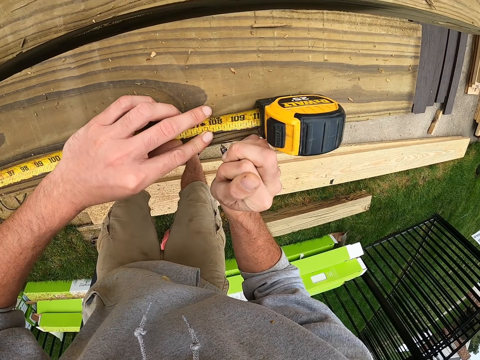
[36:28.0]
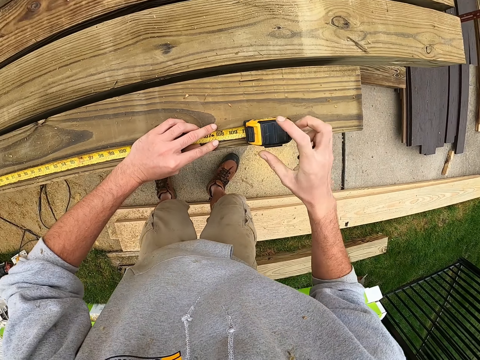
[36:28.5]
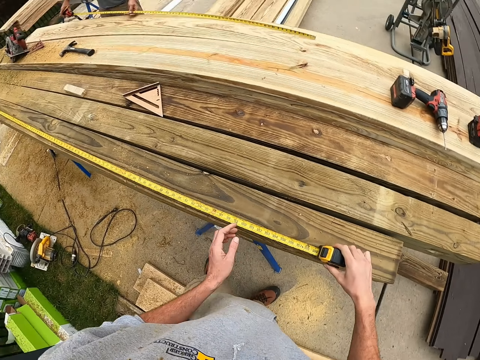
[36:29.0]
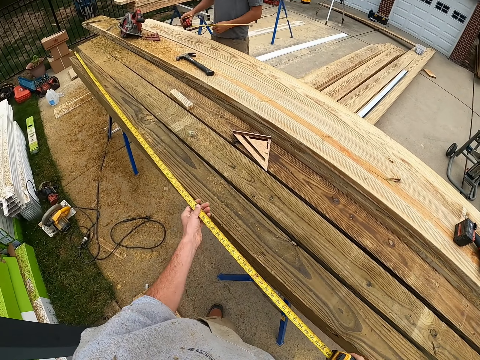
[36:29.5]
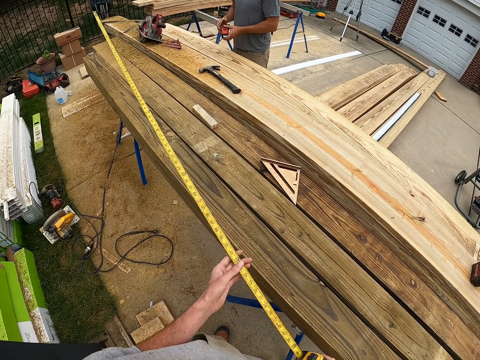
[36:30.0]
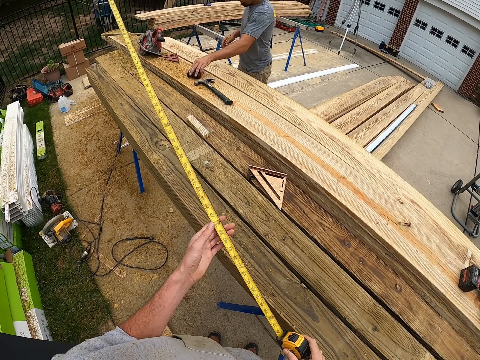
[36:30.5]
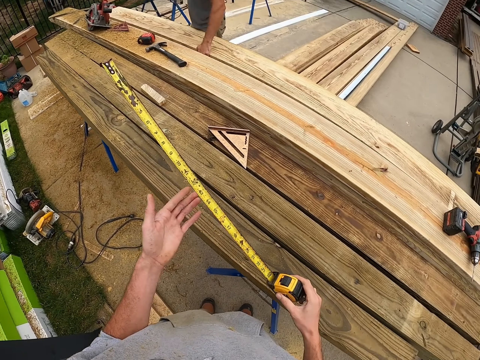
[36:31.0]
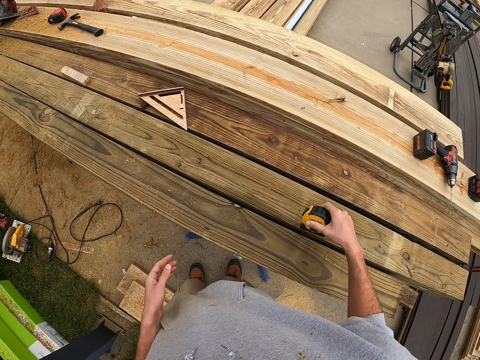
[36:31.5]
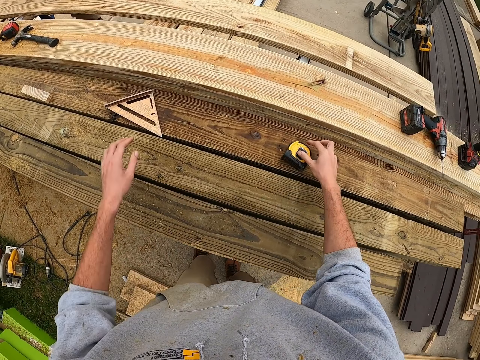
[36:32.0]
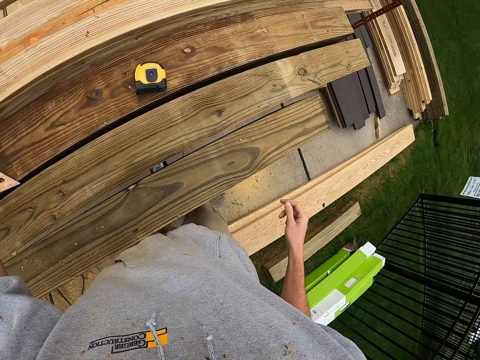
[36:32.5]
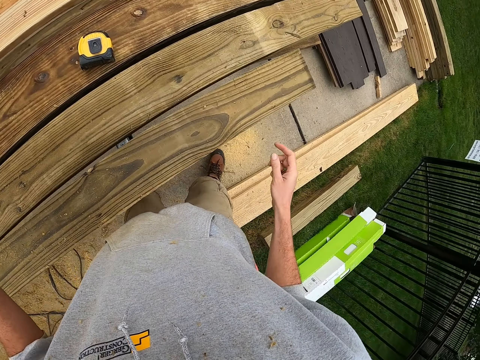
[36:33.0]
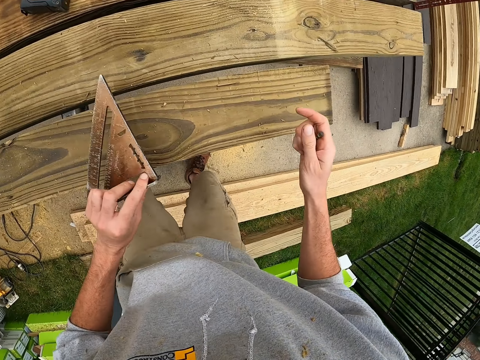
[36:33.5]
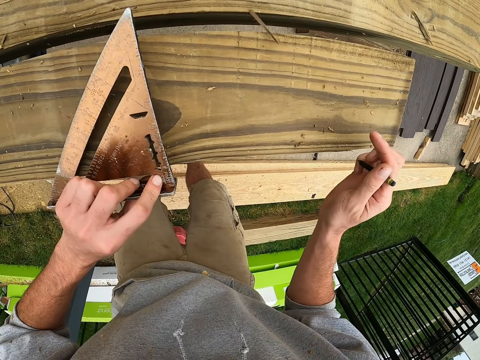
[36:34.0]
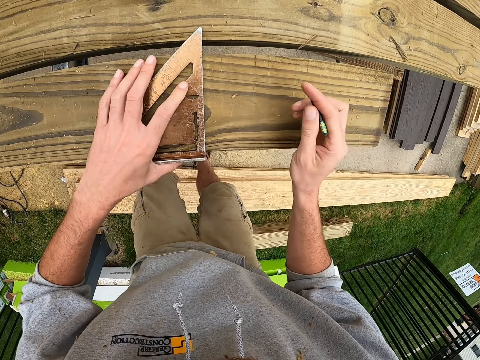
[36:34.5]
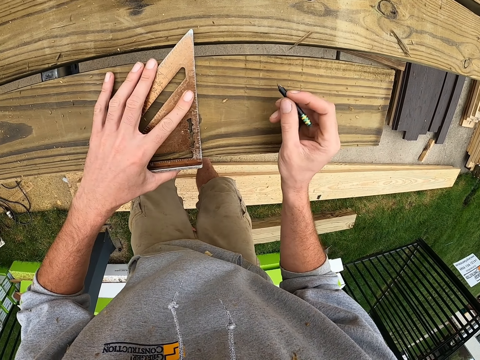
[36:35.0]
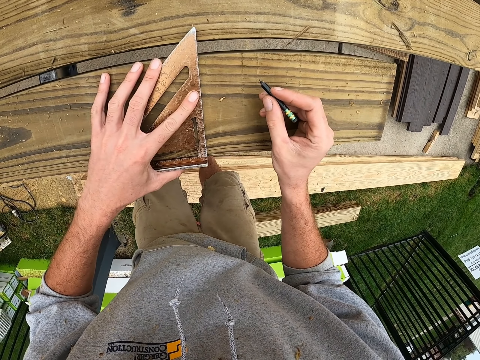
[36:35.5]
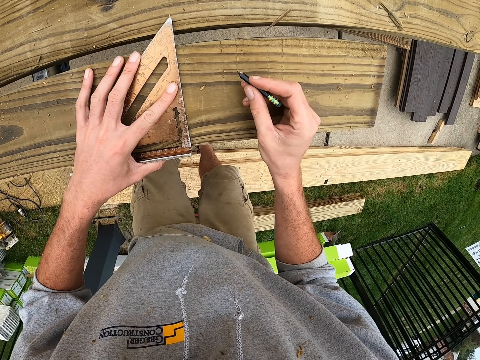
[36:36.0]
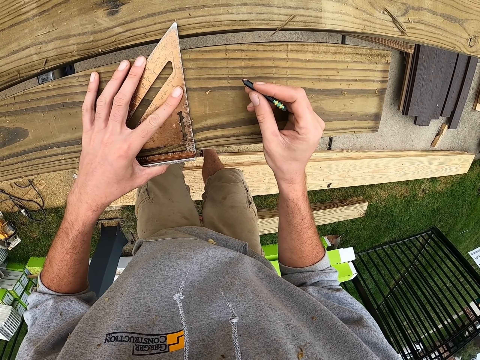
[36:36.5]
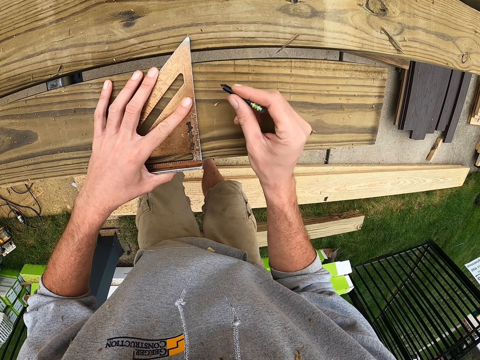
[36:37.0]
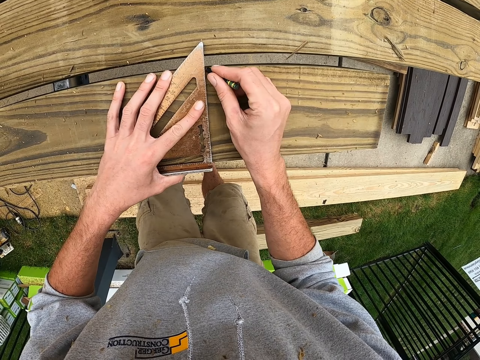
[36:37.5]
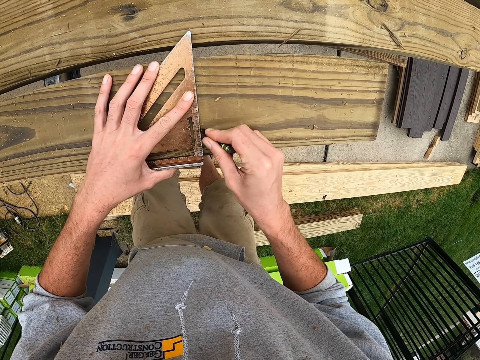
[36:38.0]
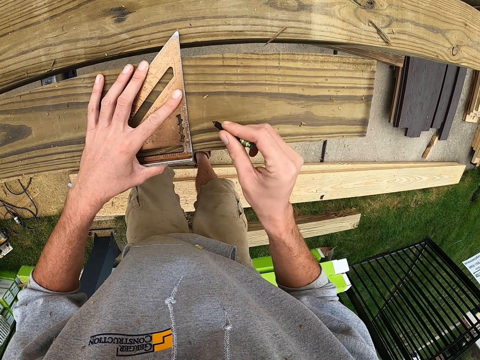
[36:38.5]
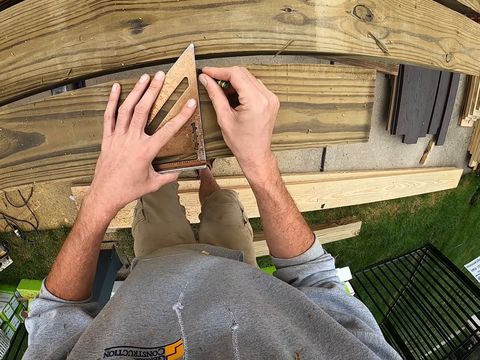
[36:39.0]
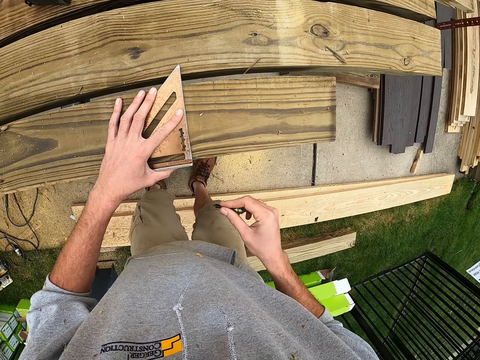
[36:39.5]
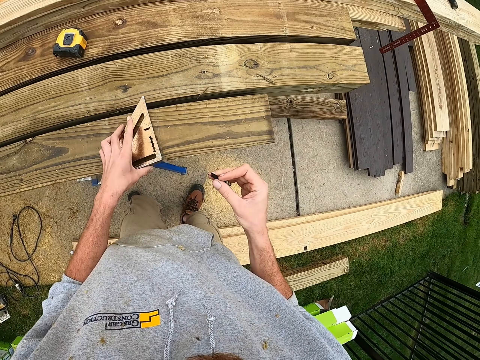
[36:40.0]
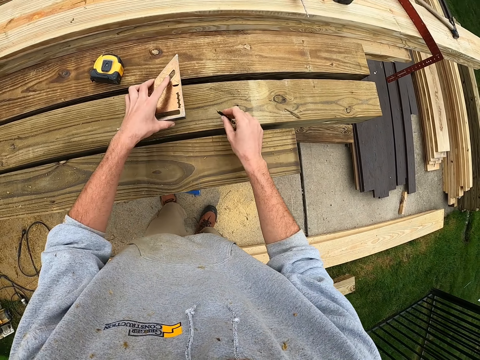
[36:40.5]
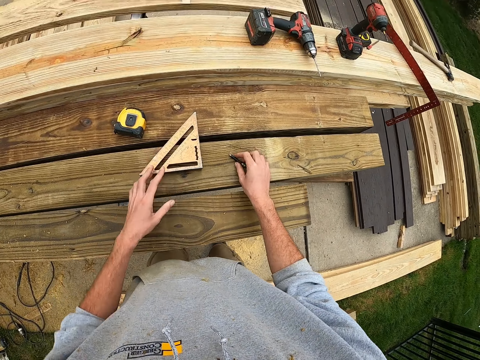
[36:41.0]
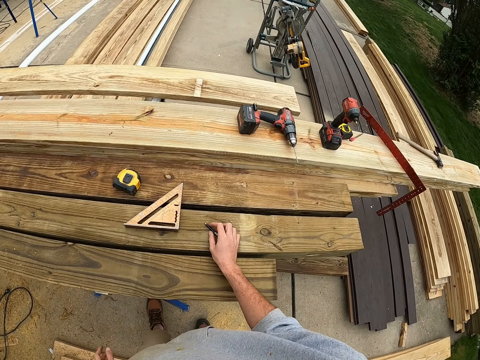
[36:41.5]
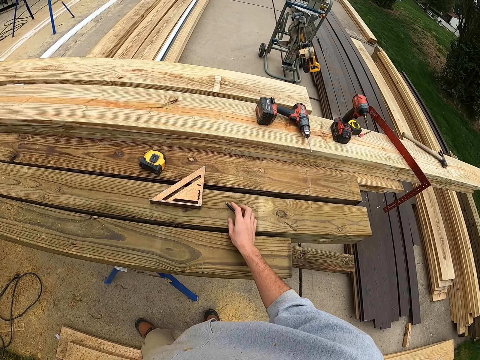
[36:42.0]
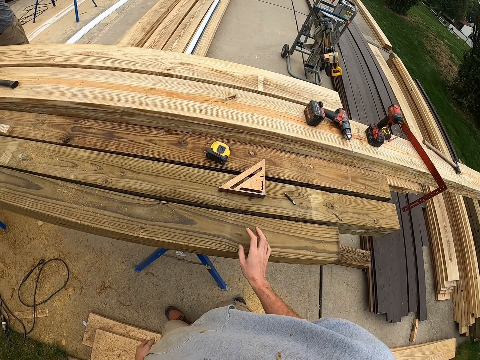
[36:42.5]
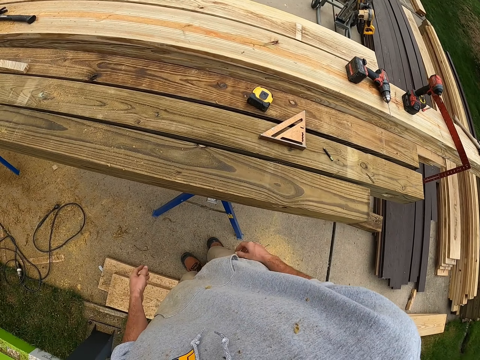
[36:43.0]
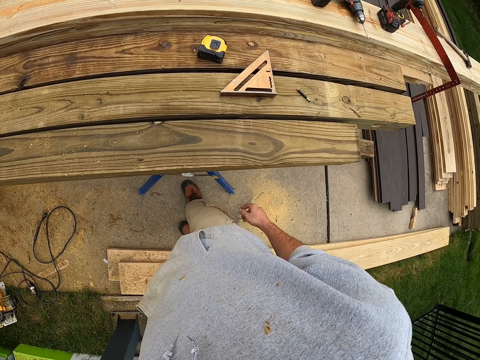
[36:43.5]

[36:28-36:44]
A man folds a tape measure. The camera wearer folds the tape measure. The man puts the tape measure on the timber. The man pulls the timber. The camera wearer picks up a square ruler and puts the tape measure on the wood. They draw a straight line across the wood. They put a pencil and the square ruler on the timber.

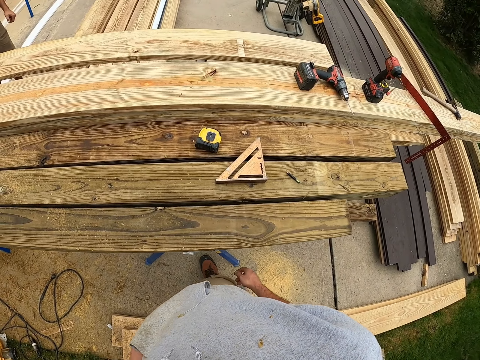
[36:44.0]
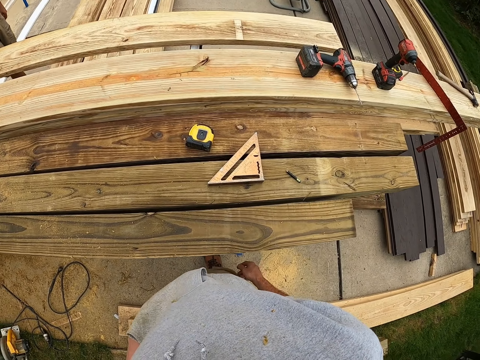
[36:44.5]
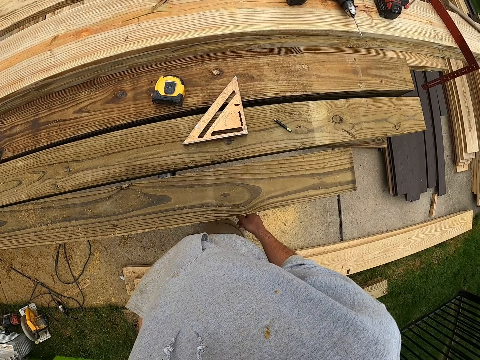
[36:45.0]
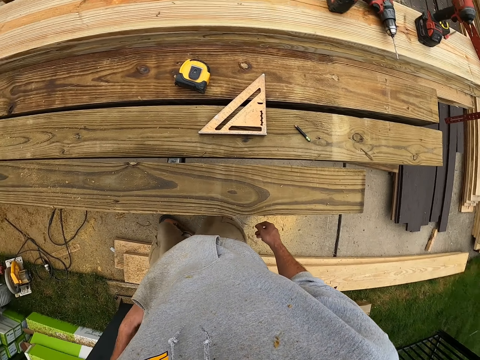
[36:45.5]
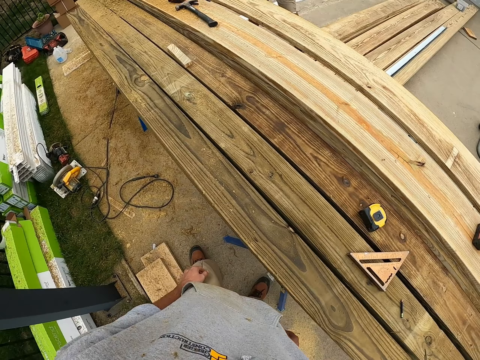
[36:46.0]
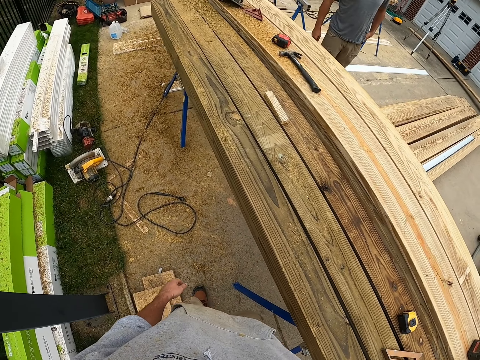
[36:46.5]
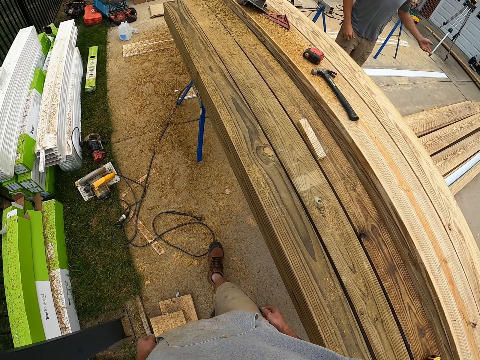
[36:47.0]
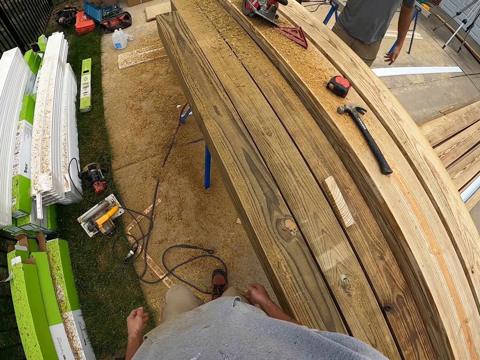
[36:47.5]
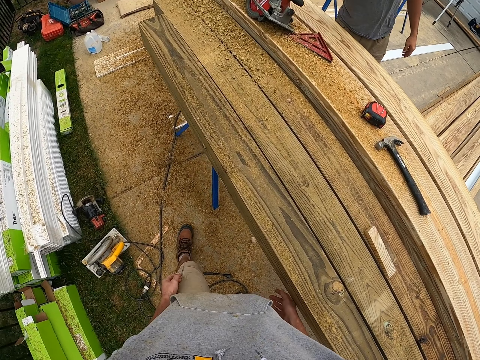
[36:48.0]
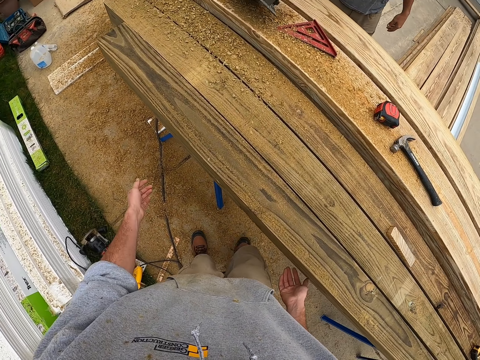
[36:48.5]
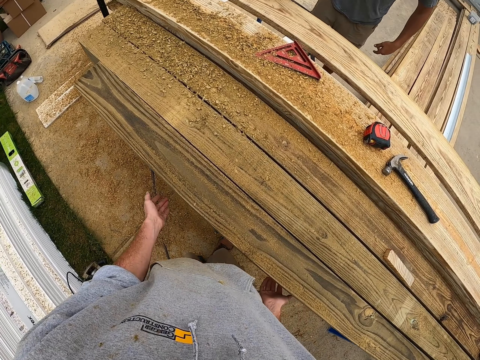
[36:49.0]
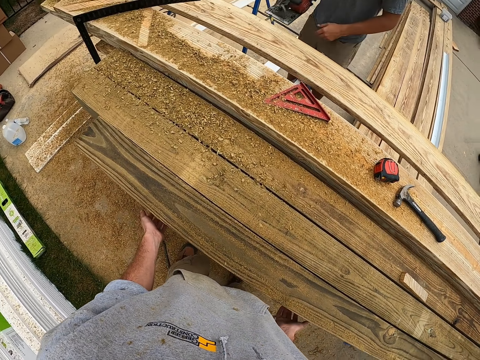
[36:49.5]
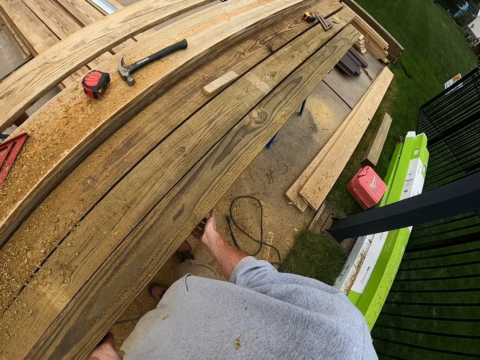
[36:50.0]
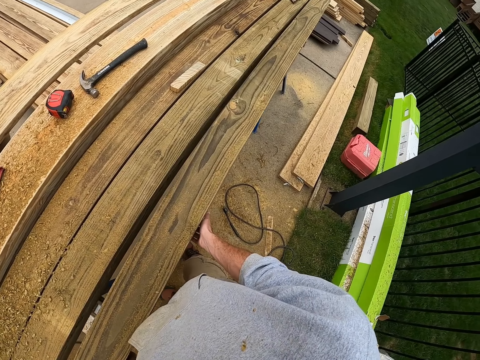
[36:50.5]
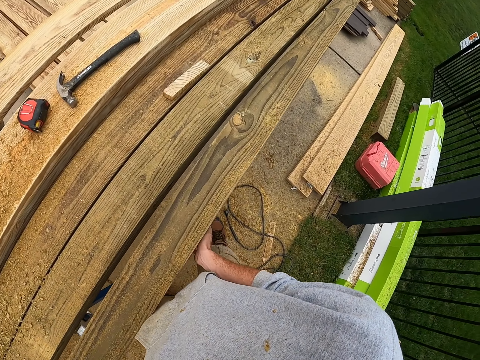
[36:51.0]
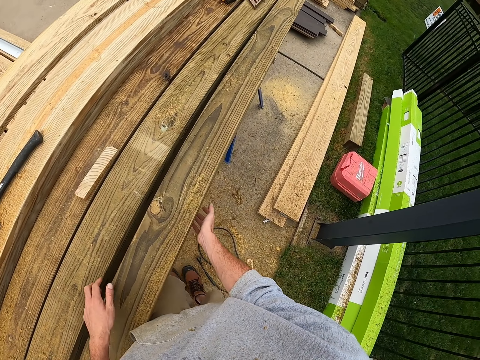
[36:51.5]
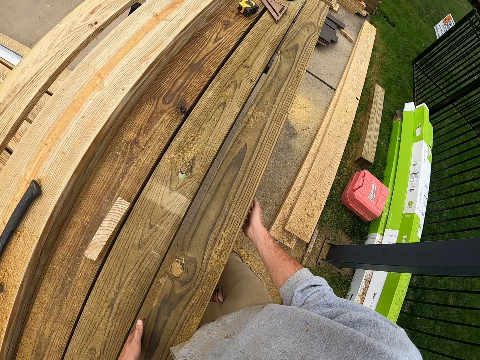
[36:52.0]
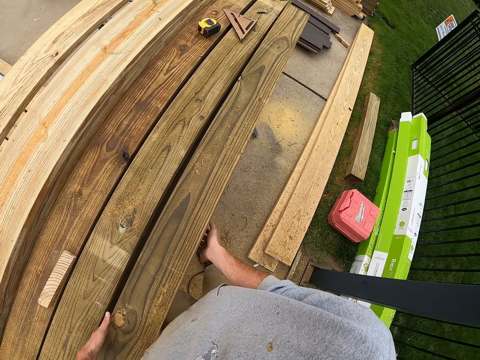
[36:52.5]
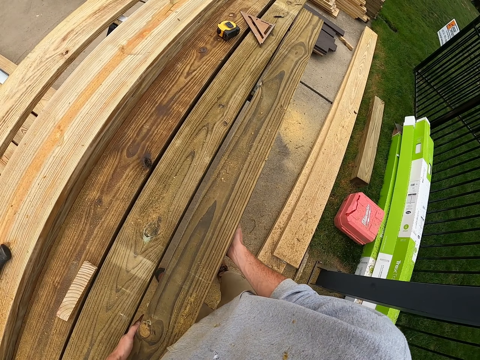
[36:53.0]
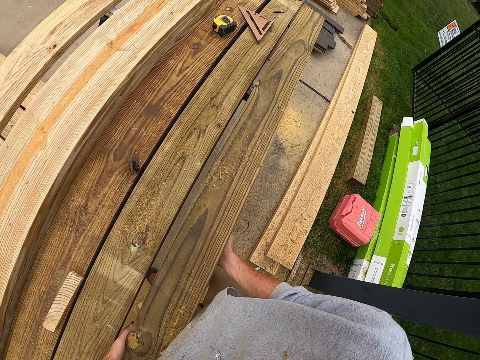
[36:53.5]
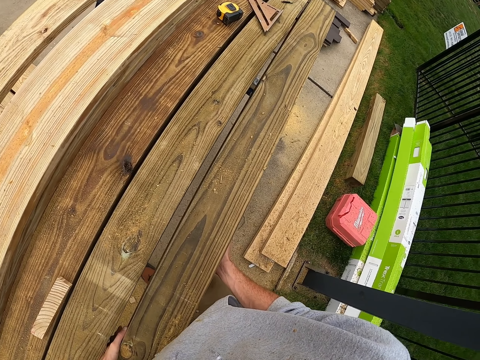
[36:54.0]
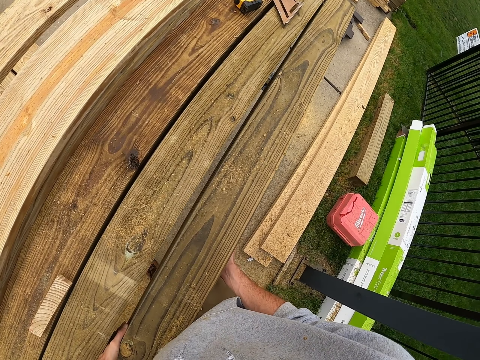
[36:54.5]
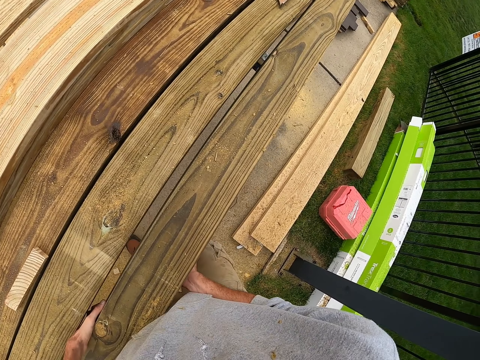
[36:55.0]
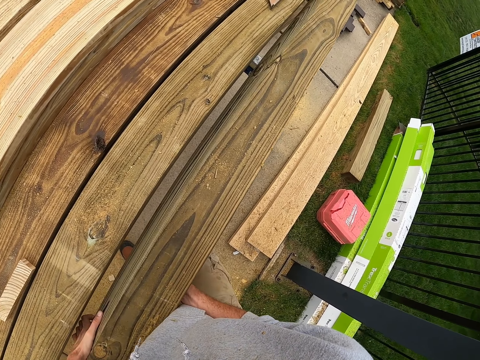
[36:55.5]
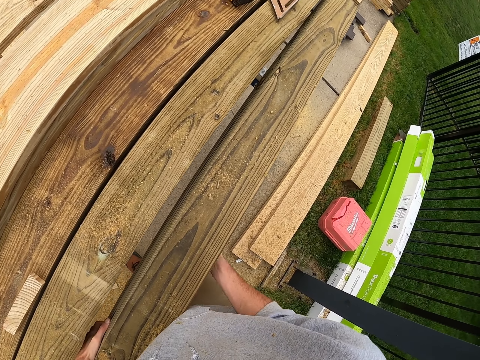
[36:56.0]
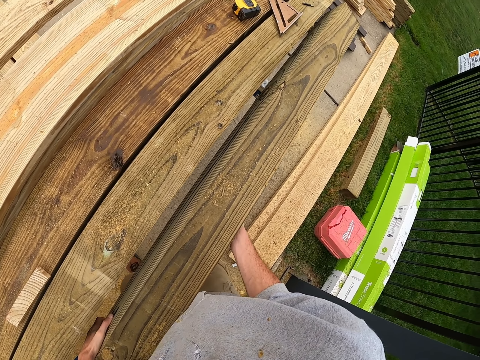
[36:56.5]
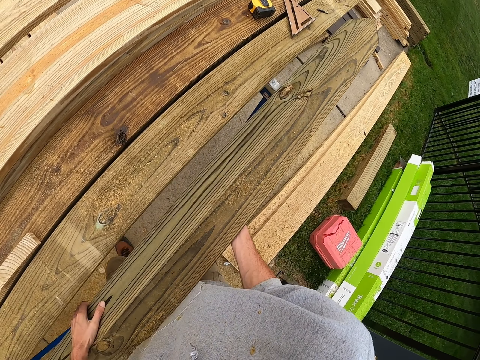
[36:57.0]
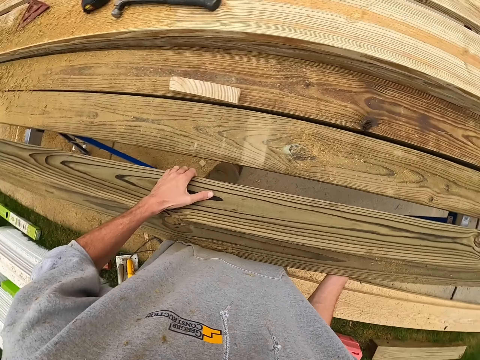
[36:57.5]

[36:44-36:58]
The camera wearer touches the trouser. A man moves around and moves his hands. The camera wearer moves around. The man picks up a smoothening machine. The camera wearer looks around. They turn the timber.
